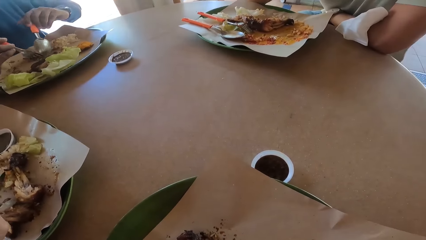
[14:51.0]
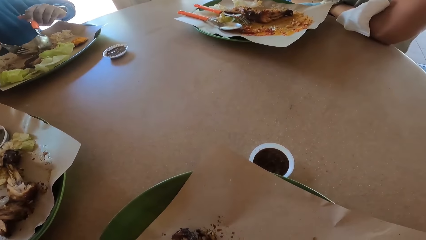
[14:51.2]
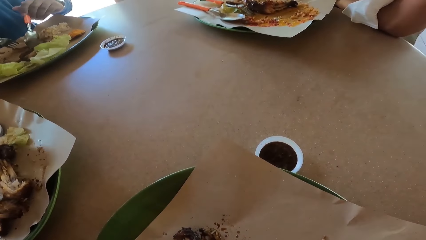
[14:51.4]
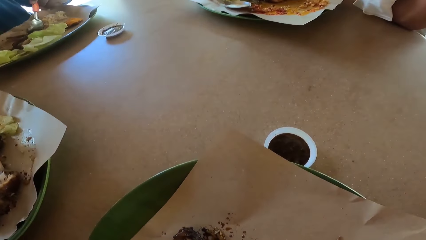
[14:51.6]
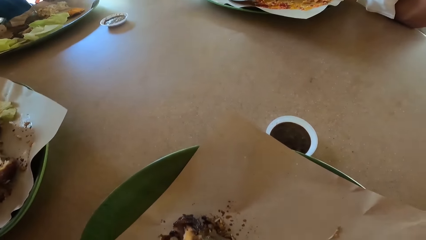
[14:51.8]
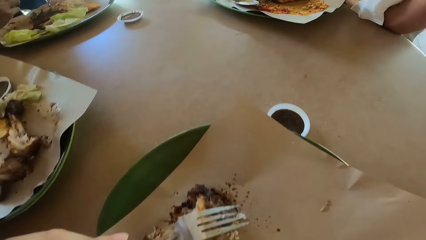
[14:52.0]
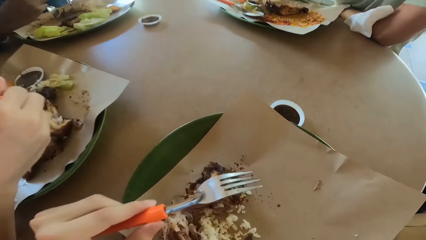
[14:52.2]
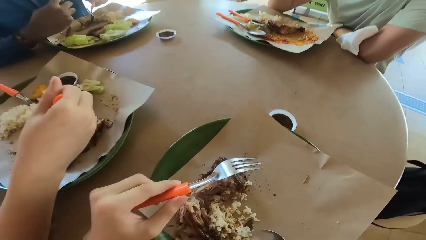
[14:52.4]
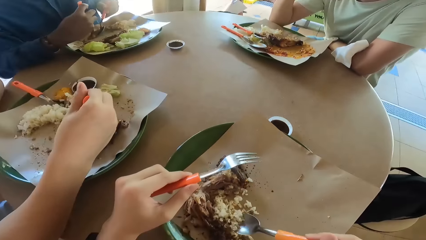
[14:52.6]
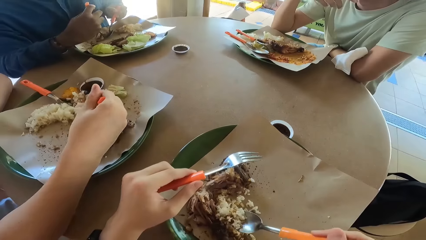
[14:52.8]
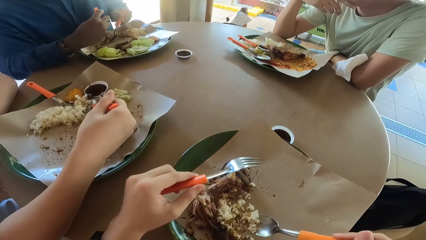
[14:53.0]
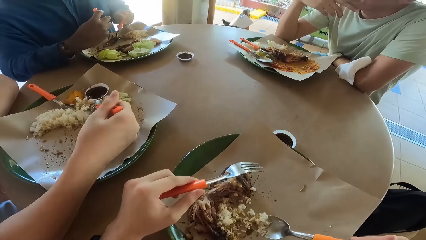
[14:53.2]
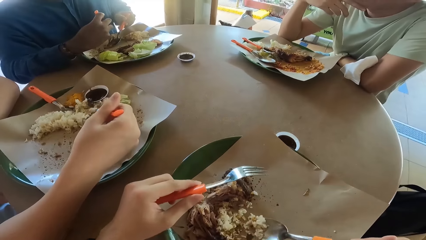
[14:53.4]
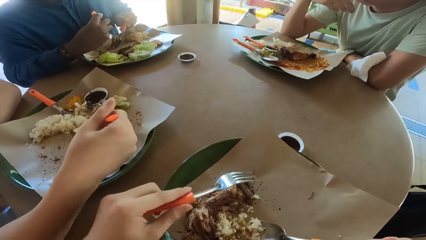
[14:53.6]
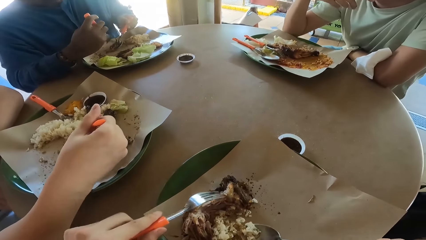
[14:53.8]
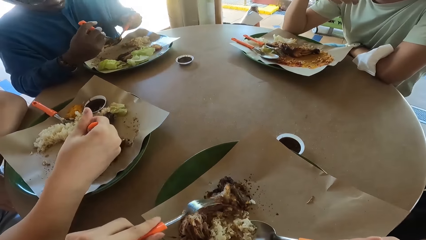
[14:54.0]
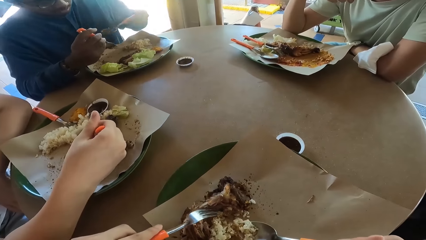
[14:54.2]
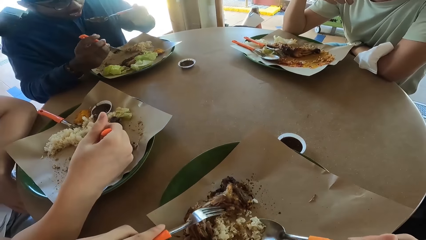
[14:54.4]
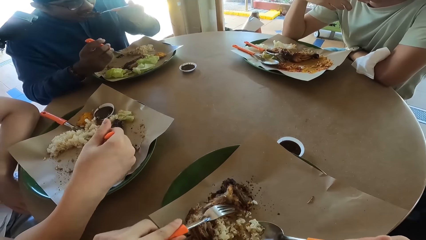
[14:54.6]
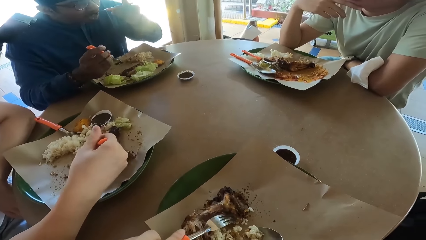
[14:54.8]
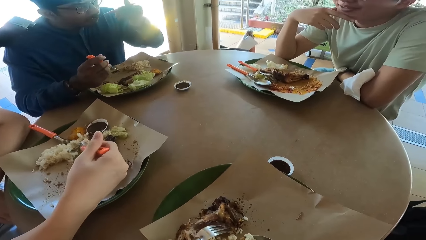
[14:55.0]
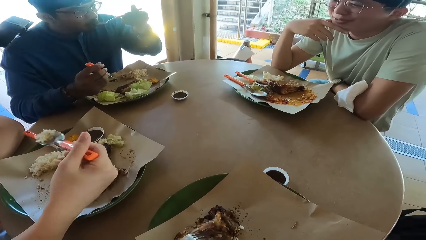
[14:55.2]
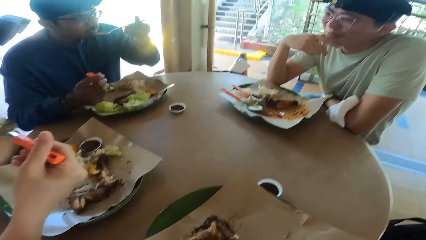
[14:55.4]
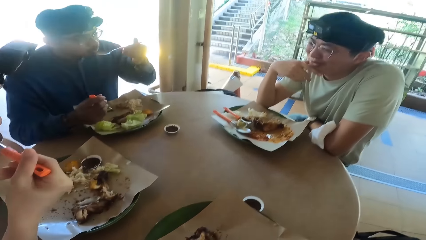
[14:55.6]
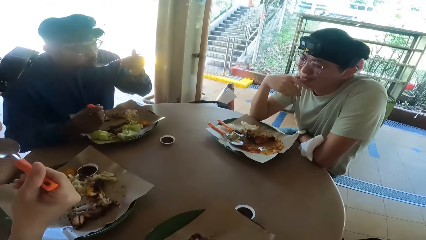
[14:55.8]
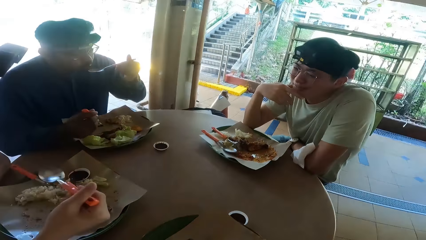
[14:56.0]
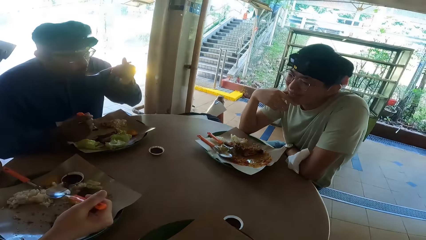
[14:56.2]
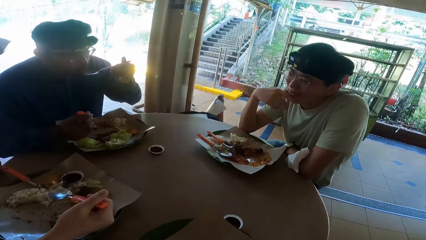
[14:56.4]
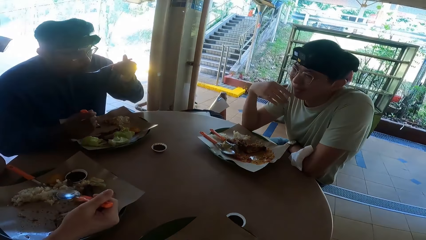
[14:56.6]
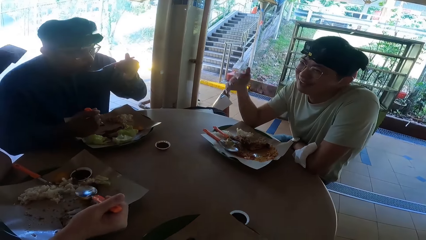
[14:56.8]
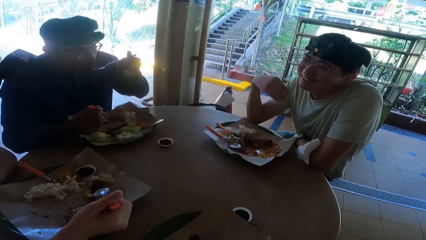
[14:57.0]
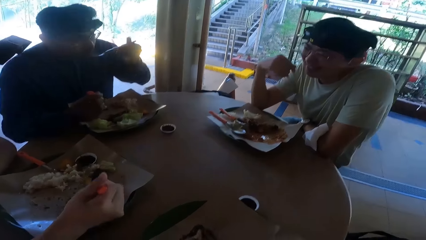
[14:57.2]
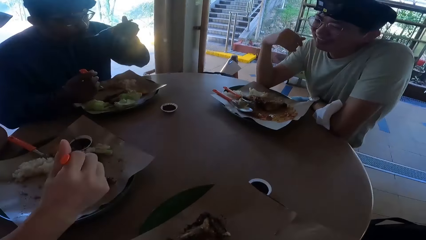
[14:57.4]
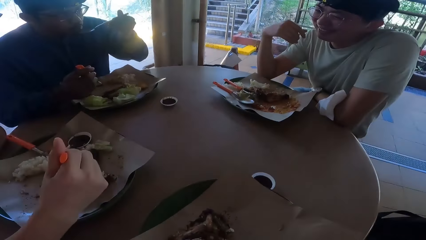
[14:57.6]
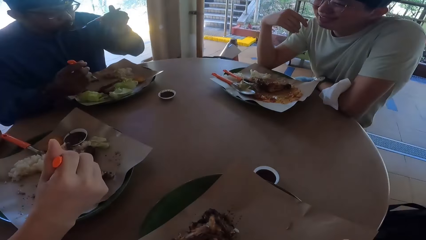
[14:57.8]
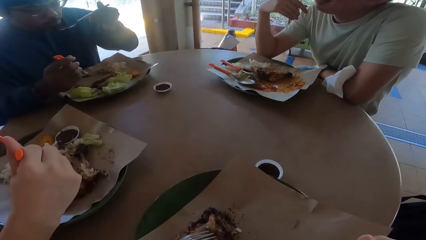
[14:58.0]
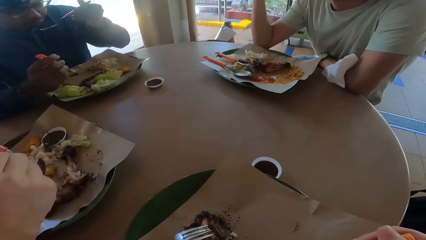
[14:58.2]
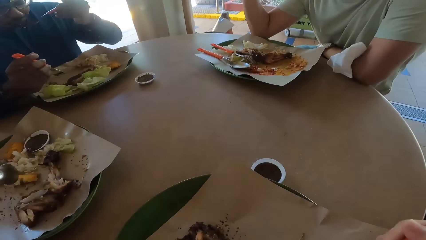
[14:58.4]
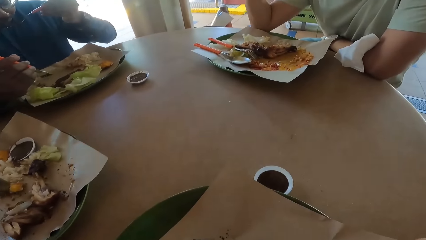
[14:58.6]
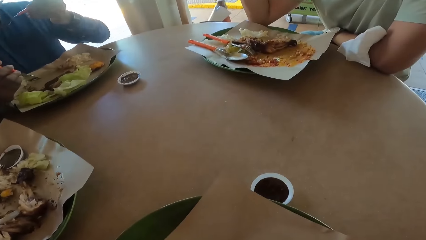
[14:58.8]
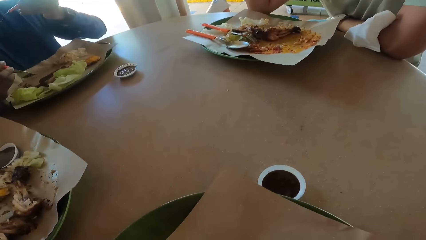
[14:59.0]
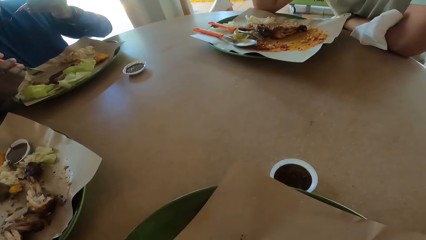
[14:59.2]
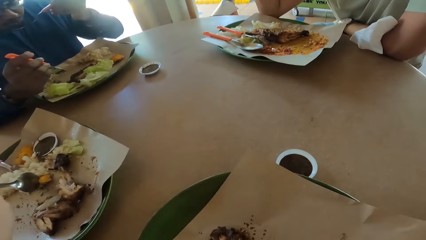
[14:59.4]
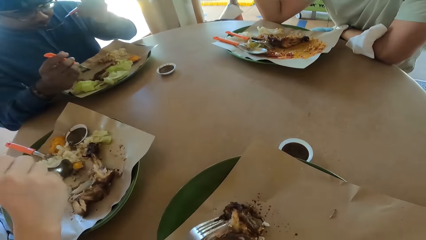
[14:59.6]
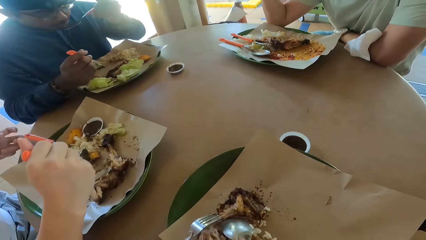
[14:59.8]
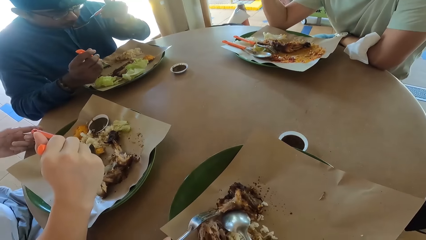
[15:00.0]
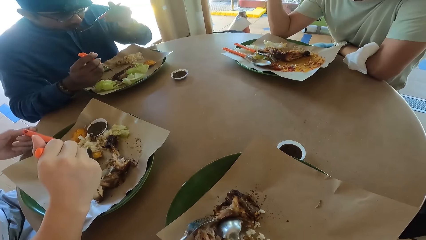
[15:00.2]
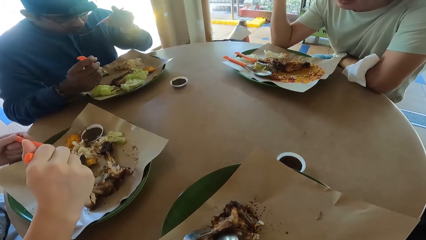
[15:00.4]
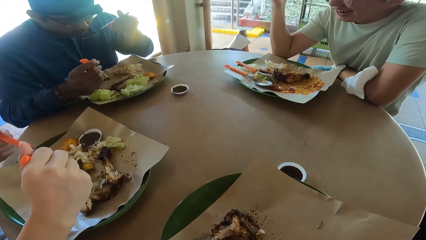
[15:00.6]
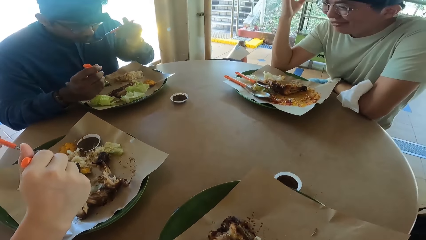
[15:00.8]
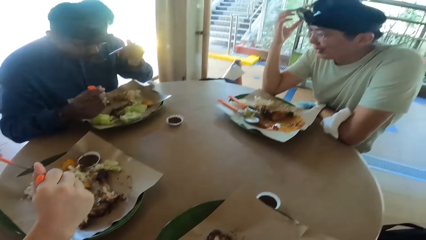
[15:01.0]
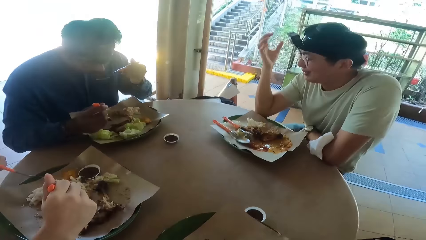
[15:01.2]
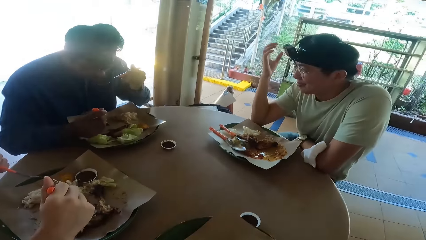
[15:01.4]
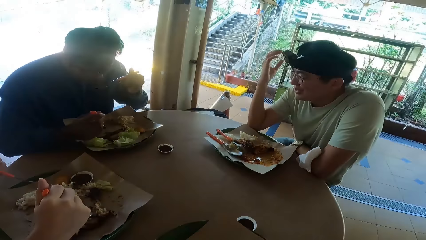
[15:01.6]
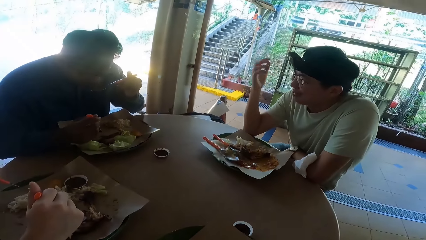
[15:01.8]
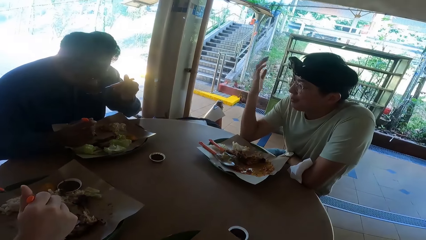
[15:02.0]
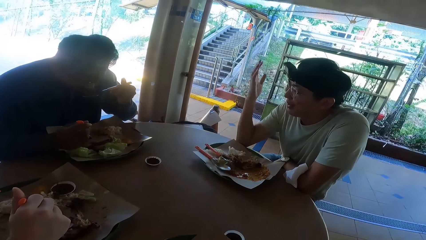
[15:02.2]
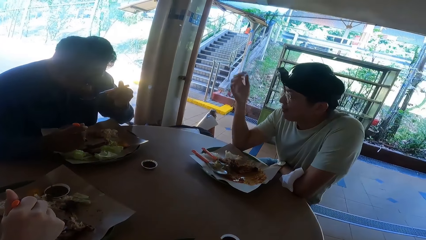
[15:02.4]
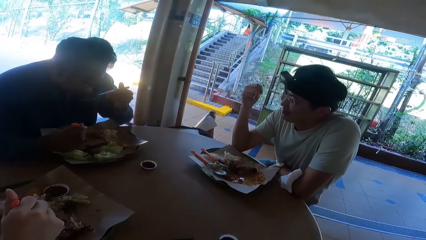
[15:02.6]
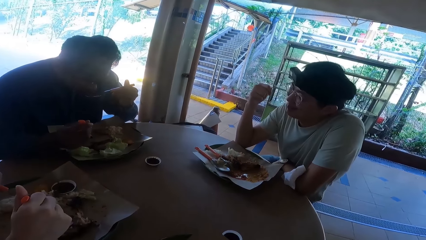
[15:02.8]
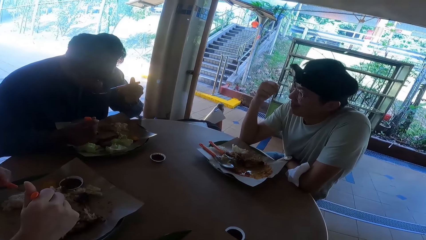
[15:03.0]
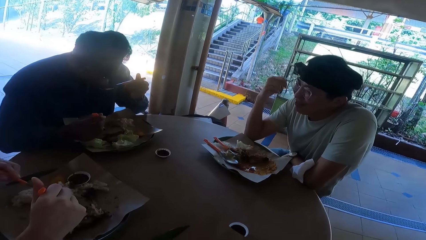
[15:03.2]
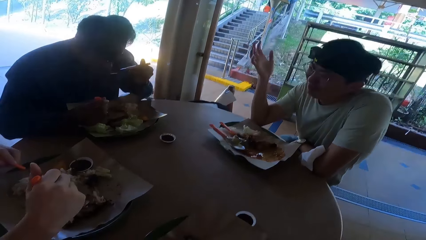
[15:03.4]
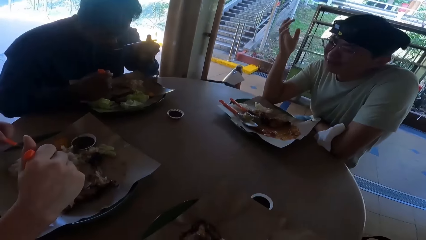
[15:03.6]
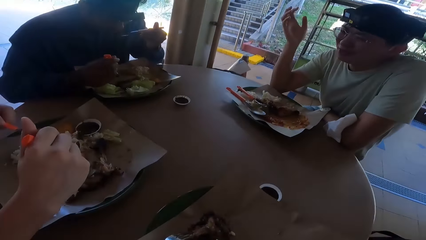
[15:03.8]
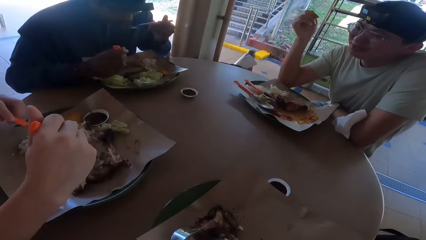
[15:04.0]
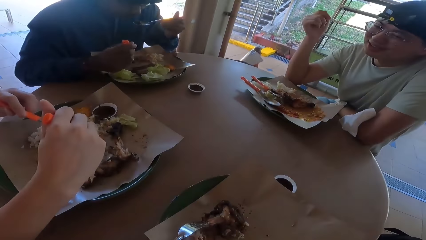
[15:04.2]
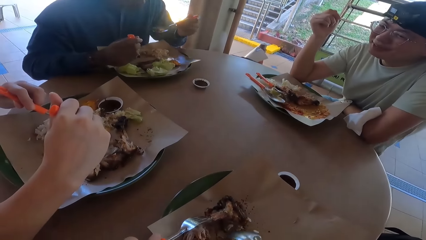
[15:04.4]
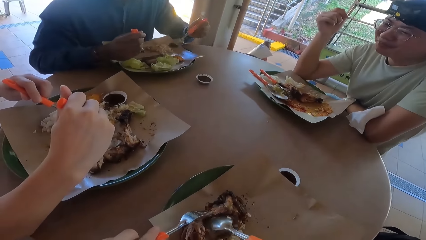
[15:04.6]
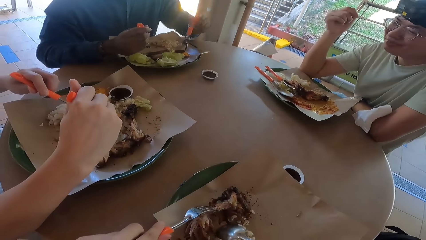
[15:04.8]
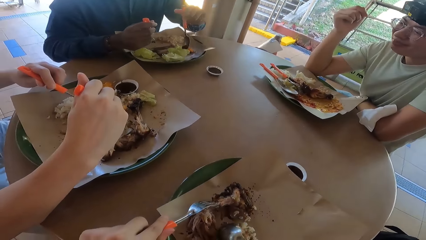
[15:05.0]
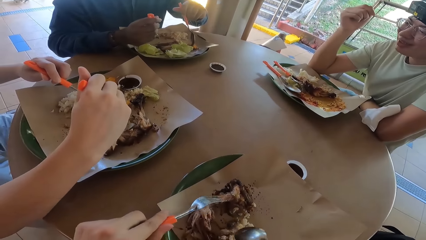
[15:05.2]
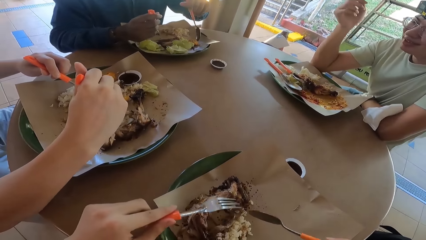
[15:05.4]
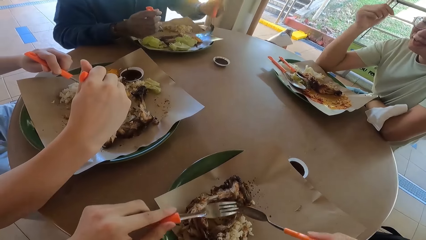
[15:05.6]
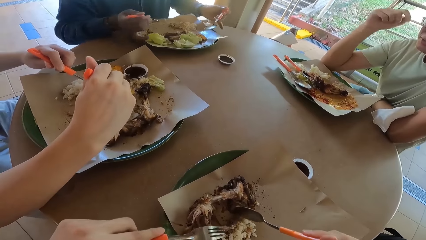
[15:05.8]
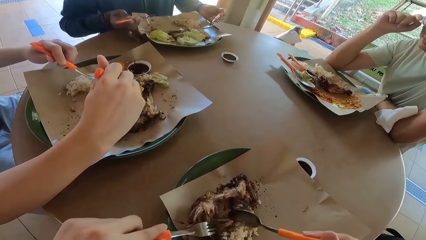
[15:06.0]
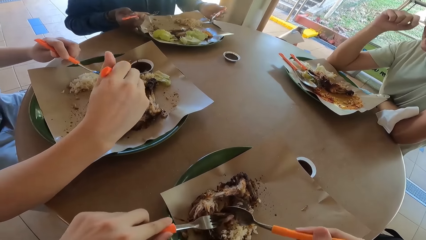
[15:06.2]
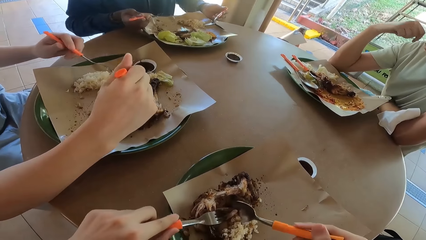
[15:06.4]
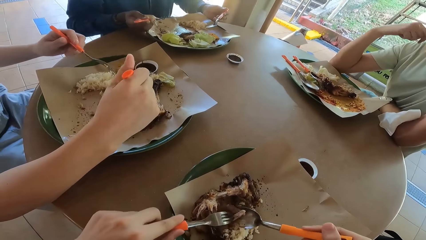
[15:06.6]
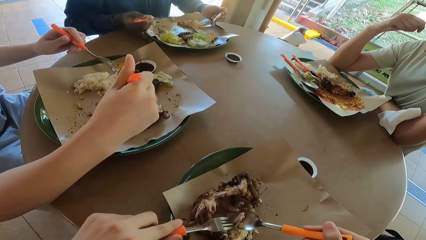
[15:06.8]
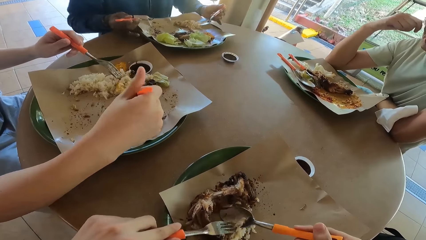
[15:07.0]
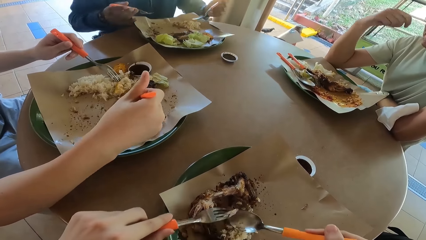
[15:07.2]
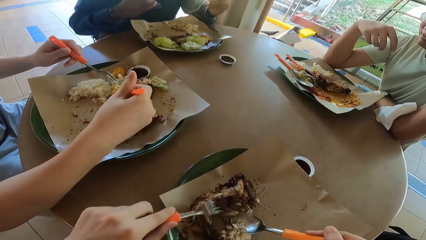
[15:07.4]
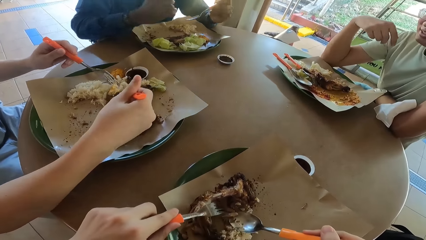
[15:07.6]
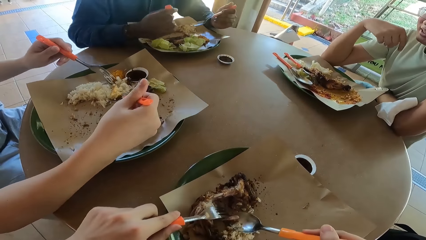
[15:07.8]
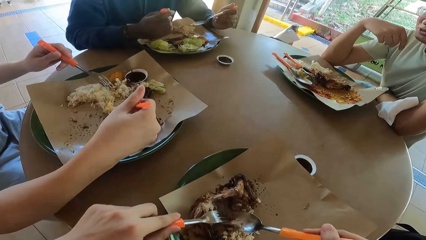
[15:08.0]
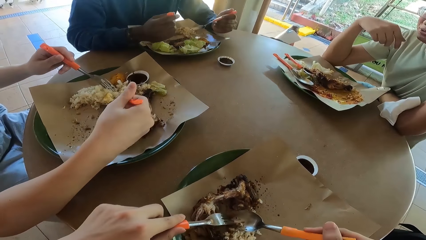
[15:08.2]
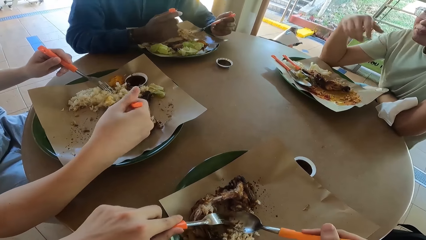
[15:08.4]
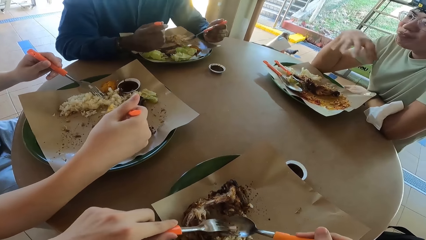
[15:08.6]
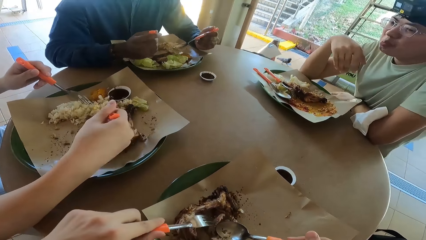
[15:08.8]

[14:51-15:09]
A person eats food. Another person eats food.
